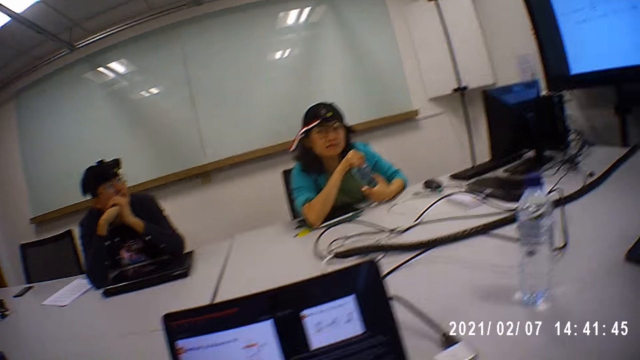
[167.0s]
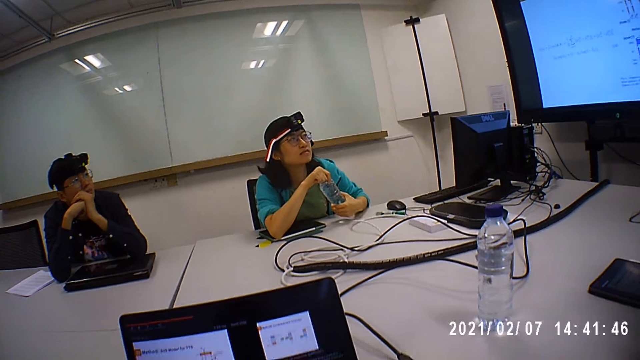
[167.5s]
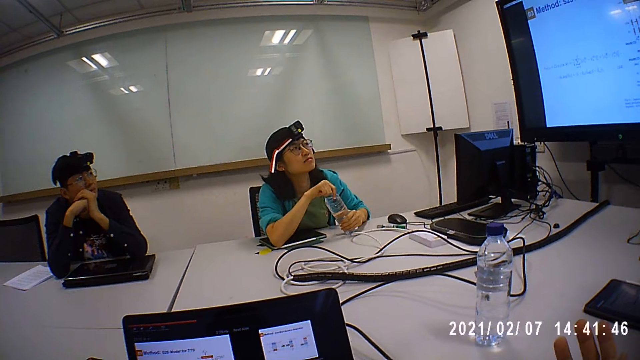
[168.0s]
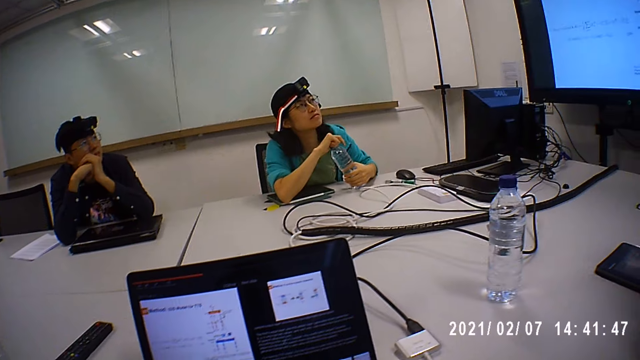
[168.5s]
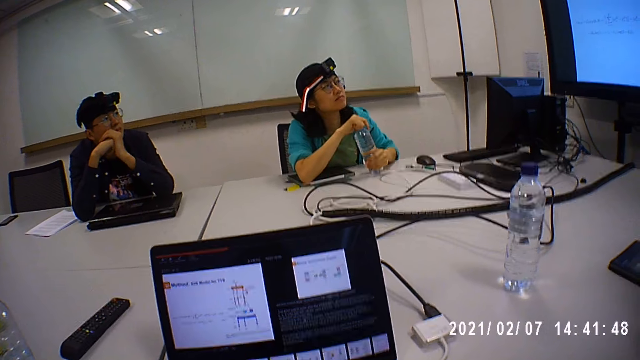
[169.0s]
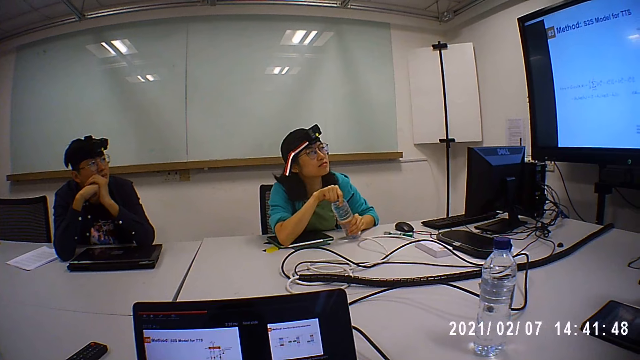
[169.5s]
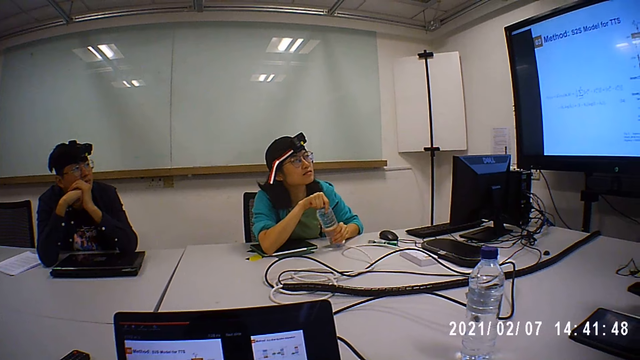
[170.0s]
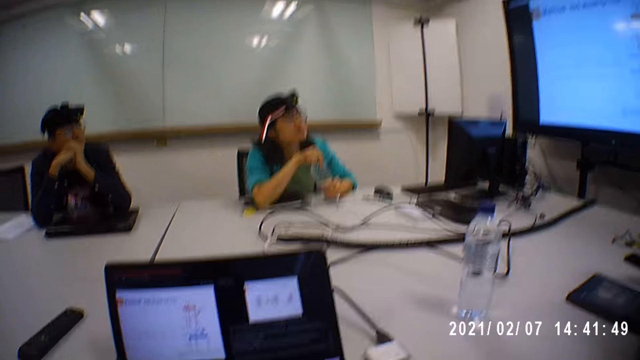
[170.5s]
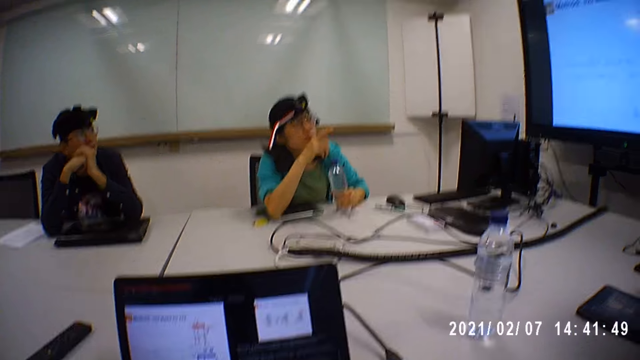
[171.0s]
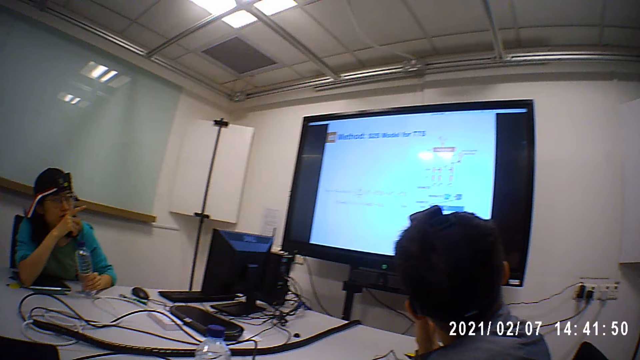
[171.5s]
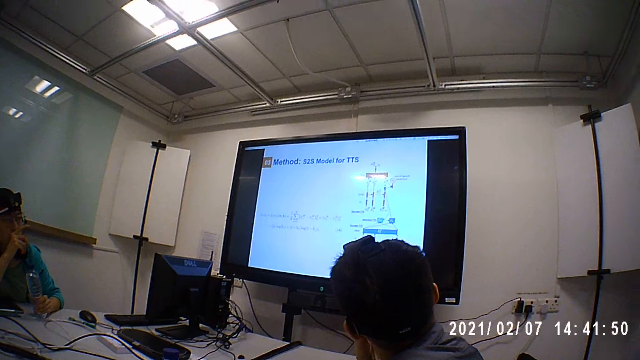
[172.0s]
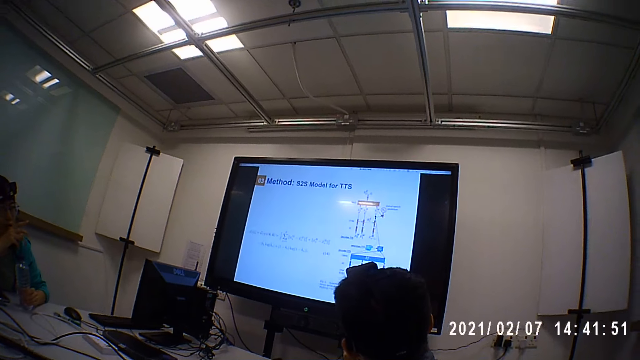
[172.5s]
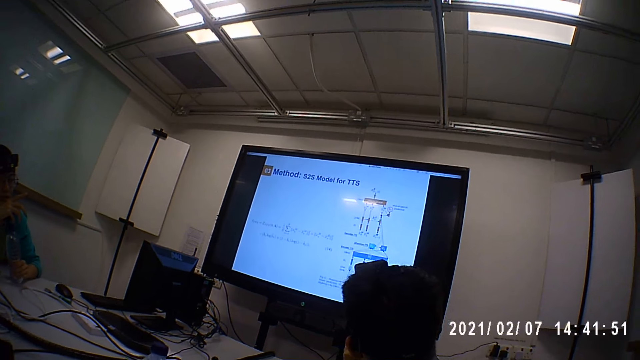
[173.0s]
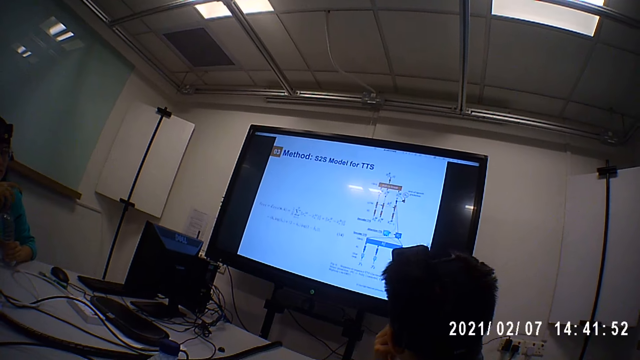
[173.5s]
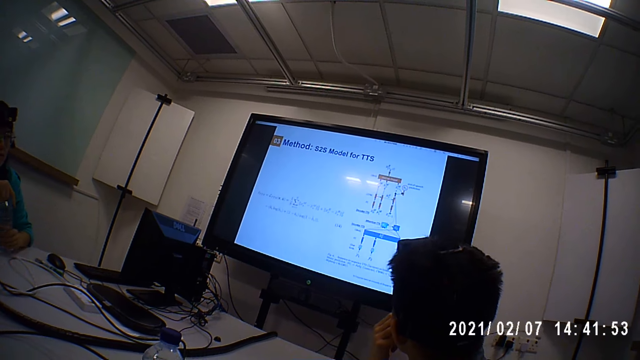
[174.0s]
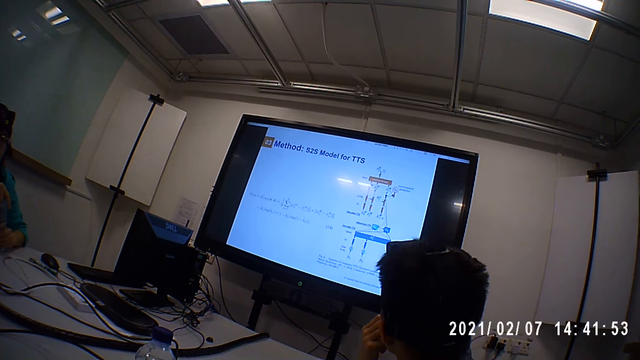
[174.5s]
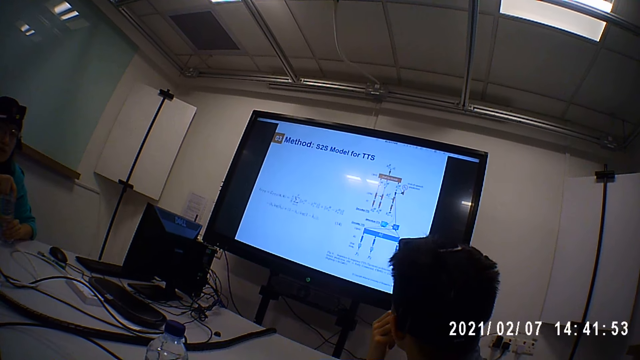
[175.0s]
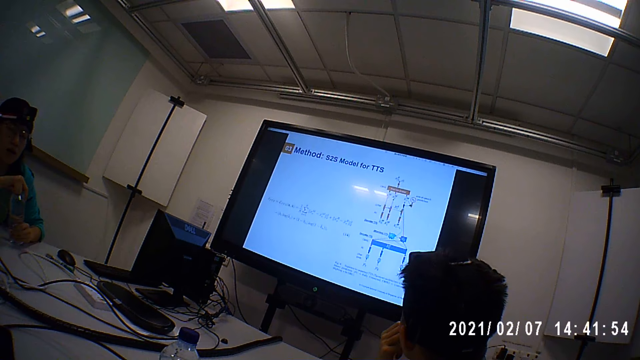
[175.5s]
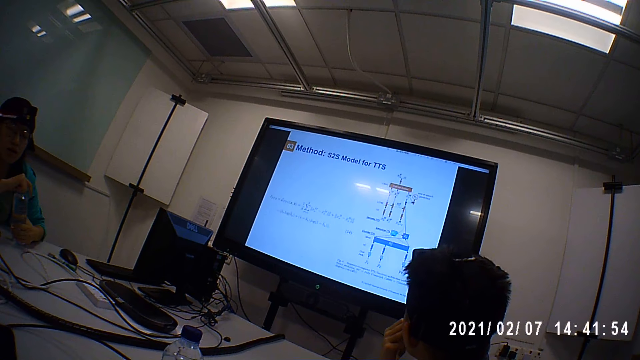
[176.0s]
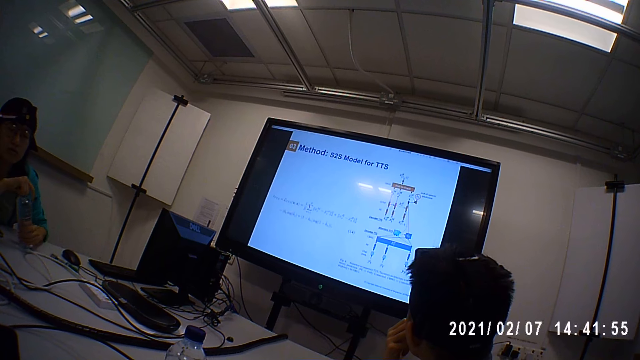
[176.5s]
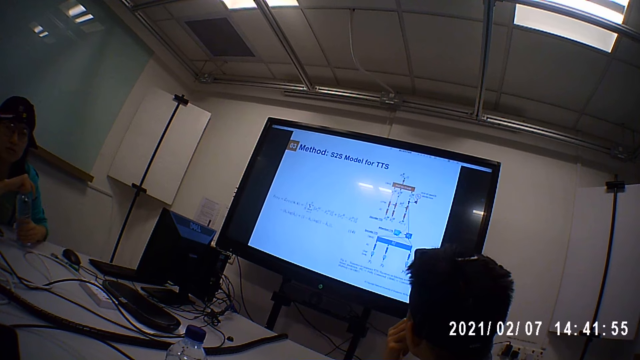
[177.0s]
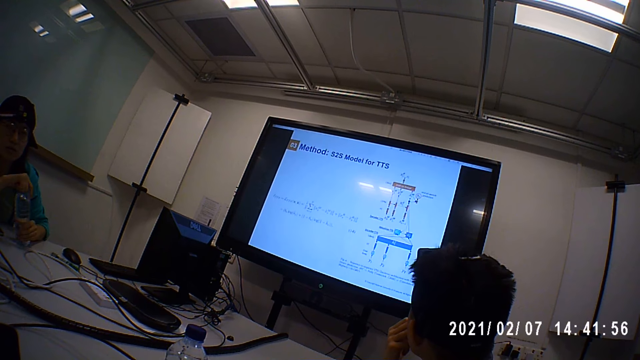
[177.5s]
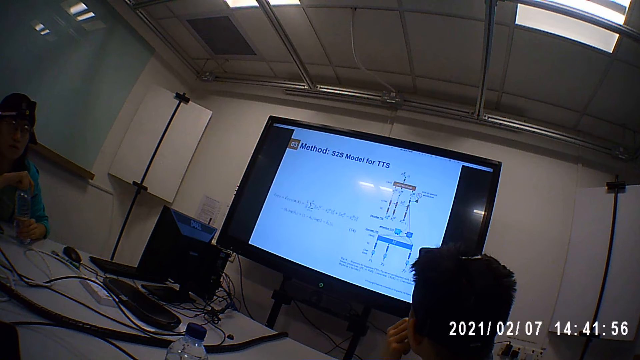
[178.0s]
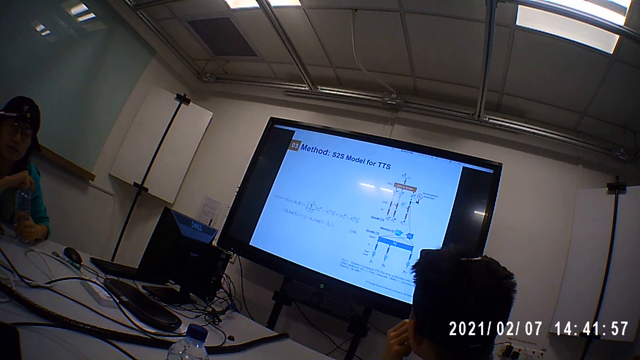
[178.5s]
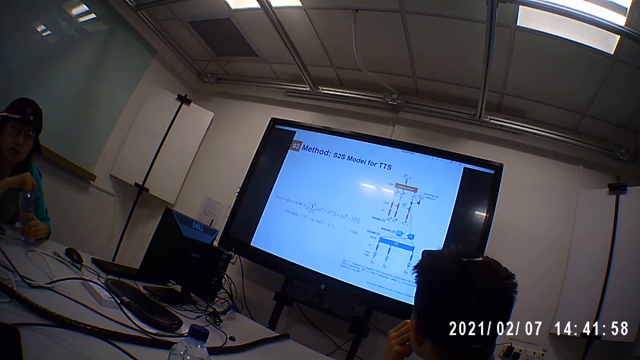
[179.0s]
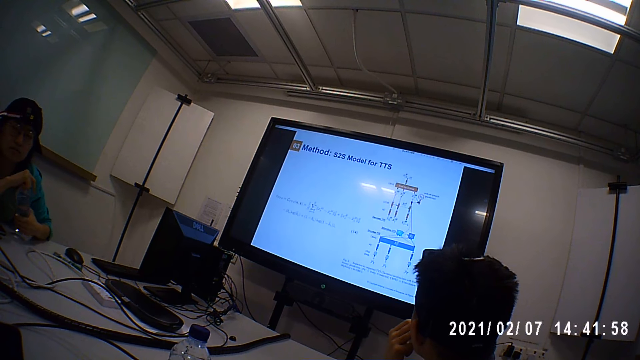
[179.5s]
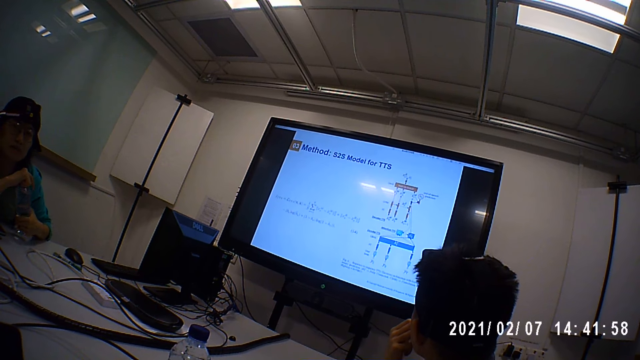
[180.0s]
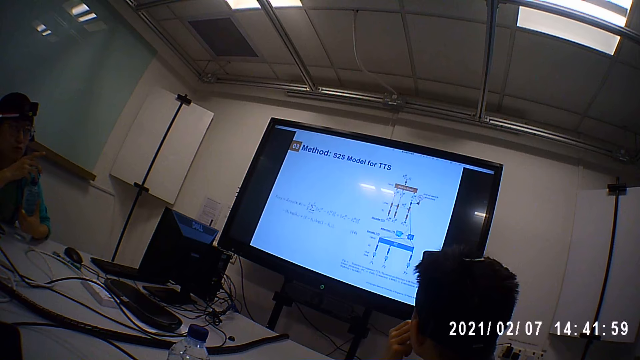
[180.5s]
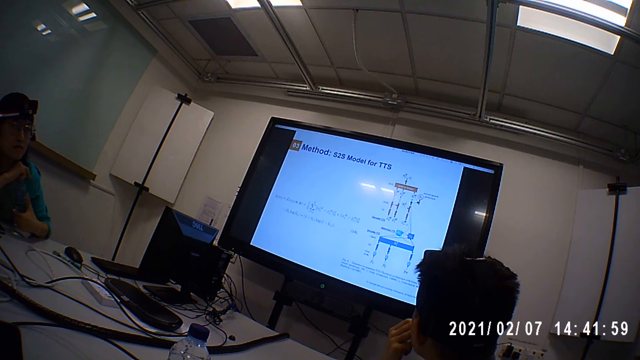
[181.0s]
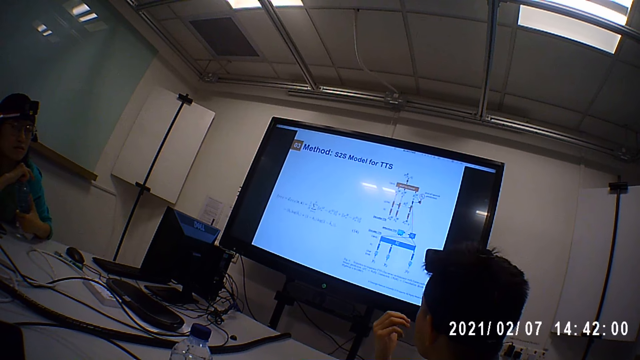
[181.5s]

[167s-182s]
The lady spins the water bottle on the table. She points at the wall. She spins the water bottle on the table.

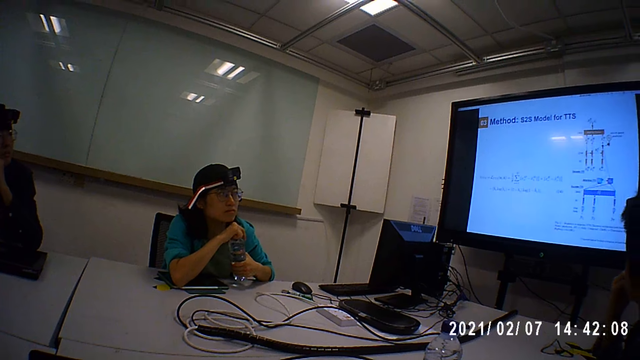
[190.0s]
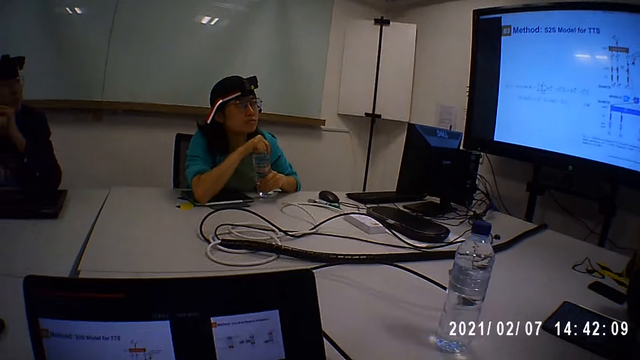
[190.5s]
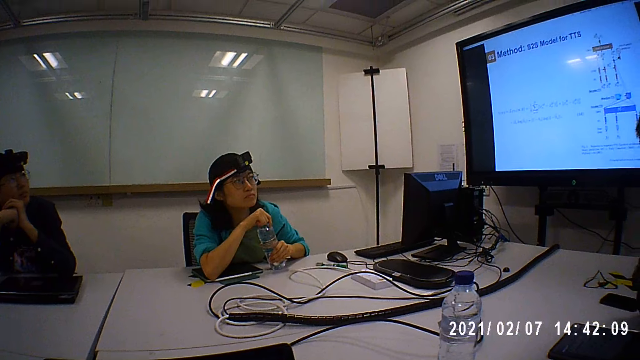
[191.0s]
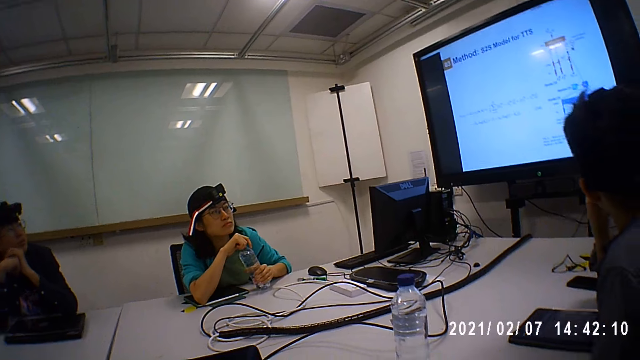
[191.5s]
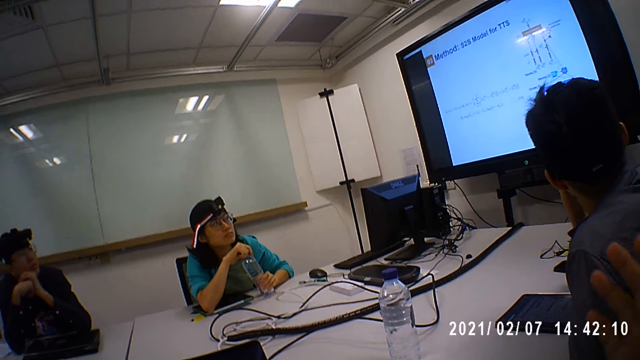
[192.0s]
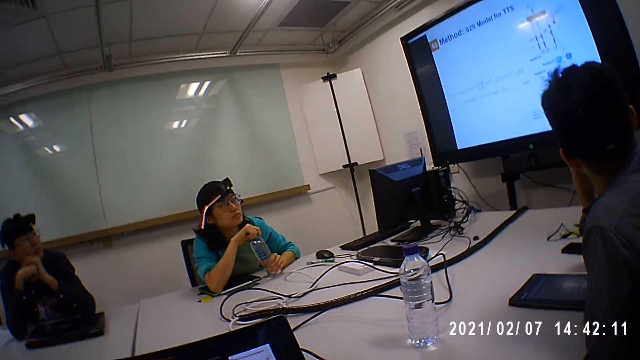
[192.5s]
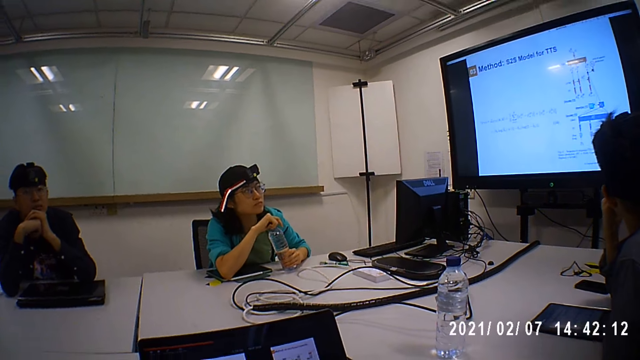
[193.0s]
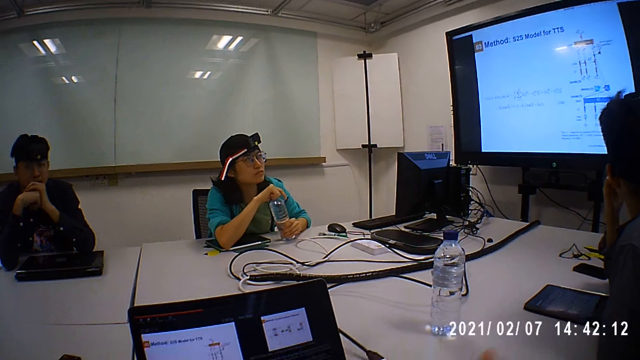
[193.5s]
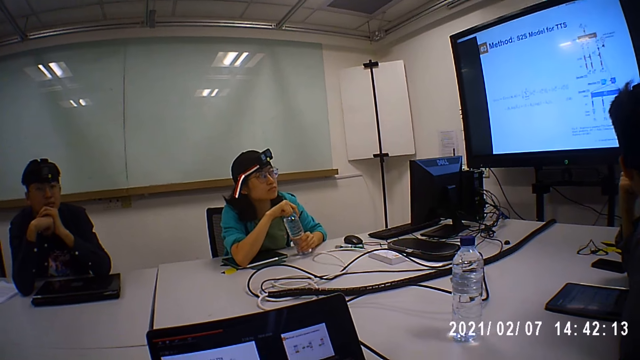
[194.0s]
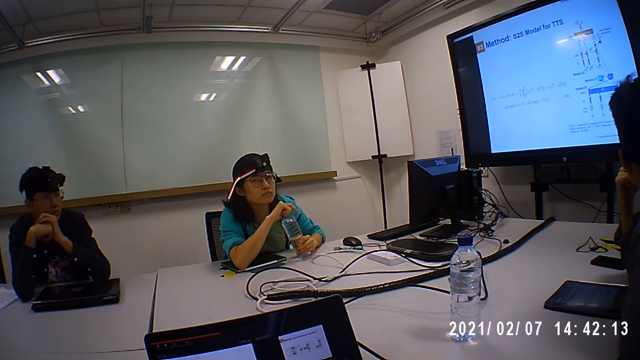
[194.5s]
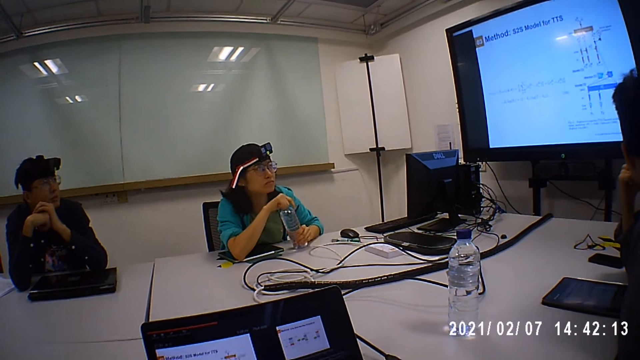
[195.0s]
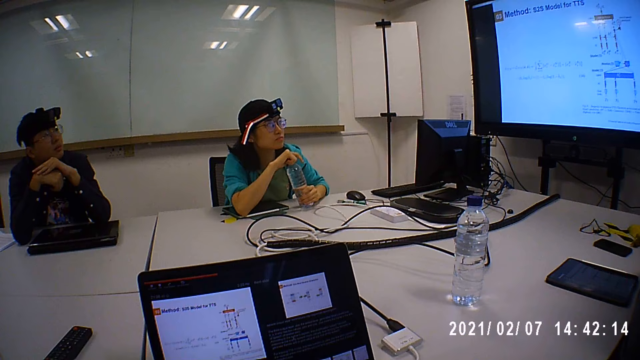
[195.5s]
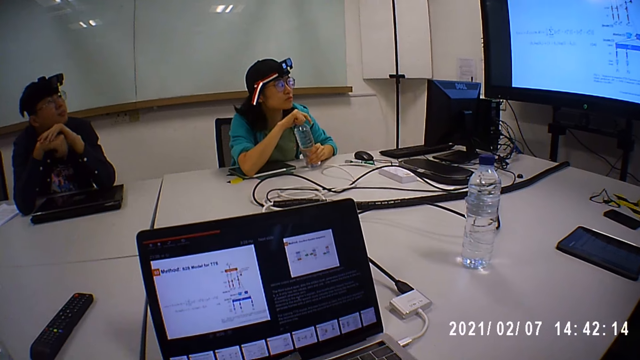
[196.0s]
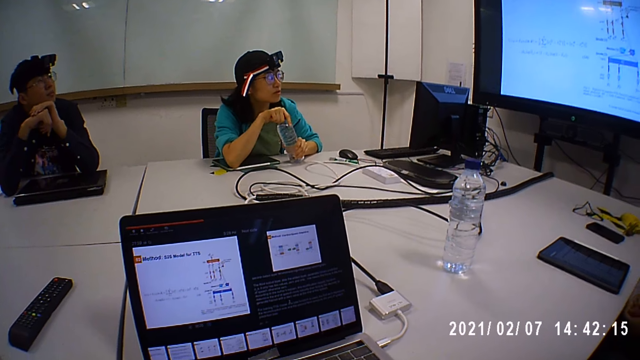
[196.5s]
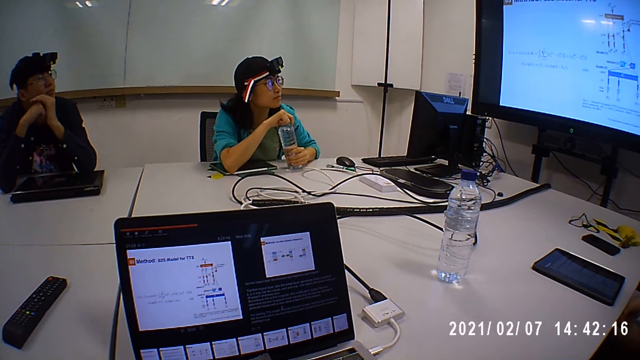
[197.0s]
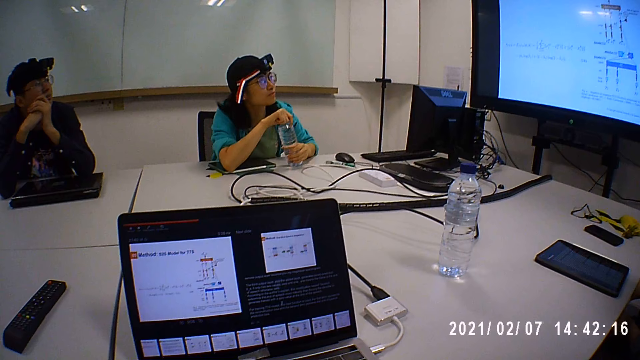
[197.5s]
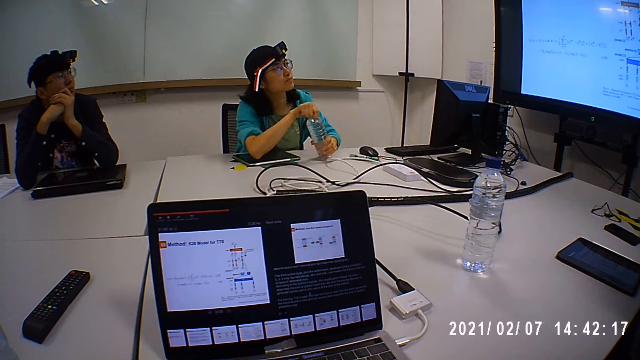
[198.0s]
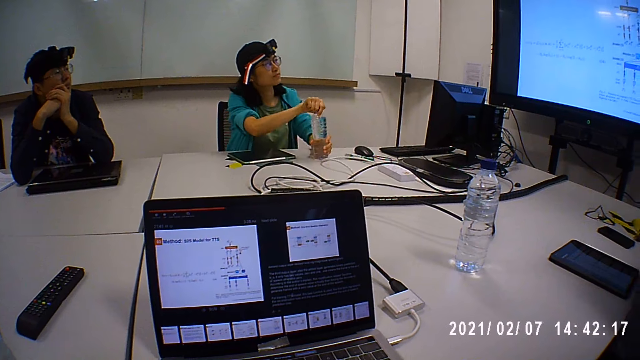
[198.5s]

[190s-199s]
The lady holds the water bottle on the table.
